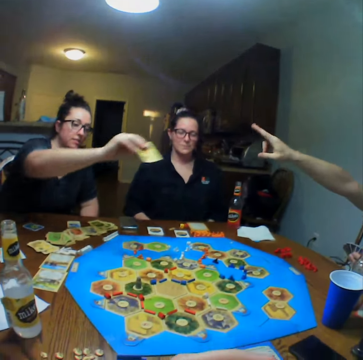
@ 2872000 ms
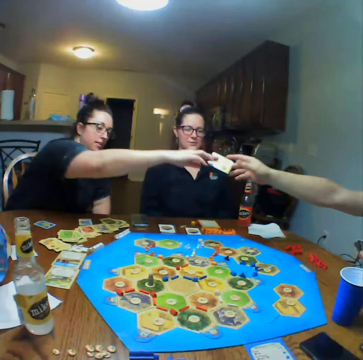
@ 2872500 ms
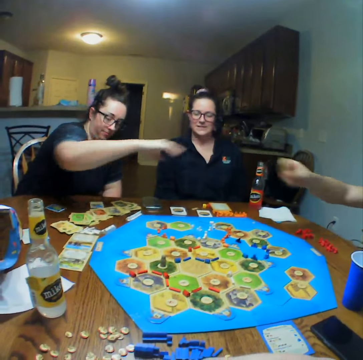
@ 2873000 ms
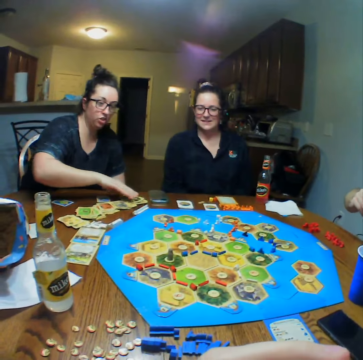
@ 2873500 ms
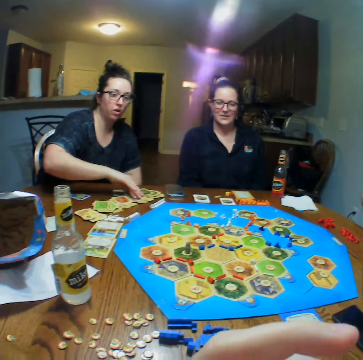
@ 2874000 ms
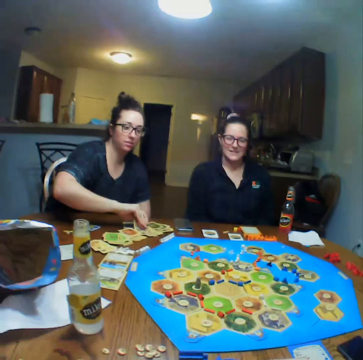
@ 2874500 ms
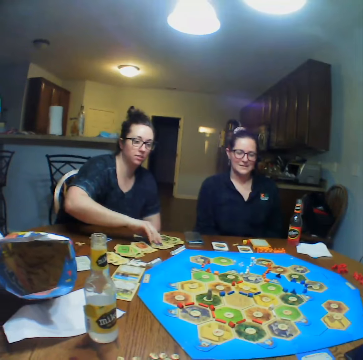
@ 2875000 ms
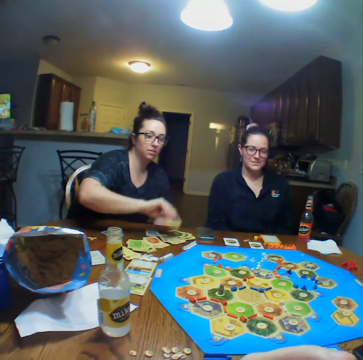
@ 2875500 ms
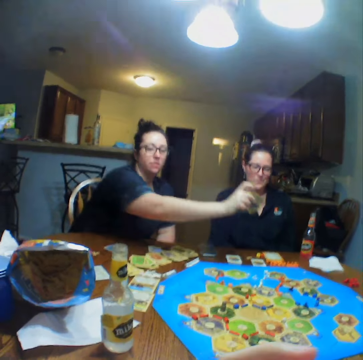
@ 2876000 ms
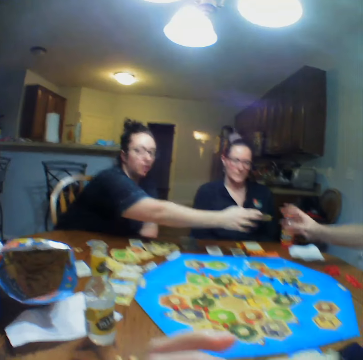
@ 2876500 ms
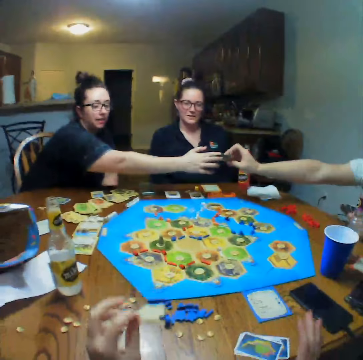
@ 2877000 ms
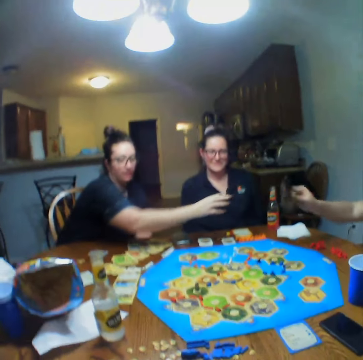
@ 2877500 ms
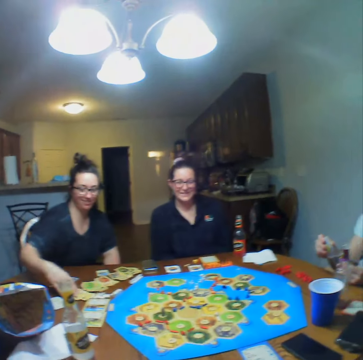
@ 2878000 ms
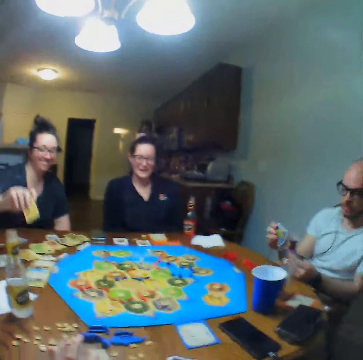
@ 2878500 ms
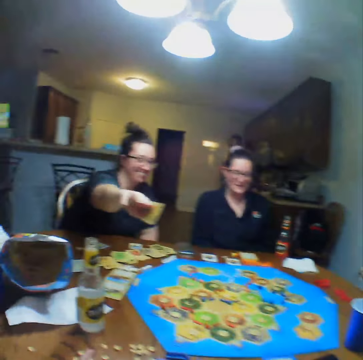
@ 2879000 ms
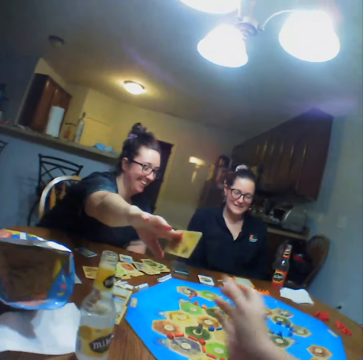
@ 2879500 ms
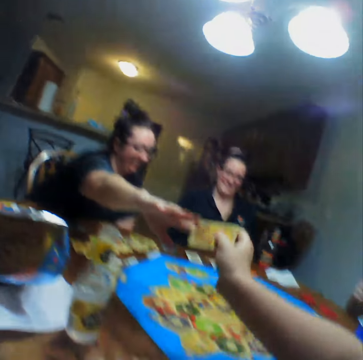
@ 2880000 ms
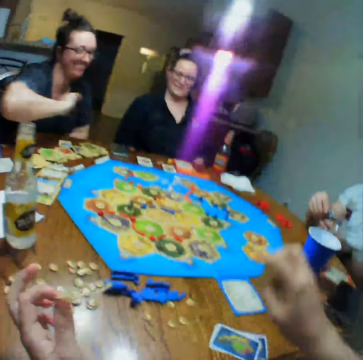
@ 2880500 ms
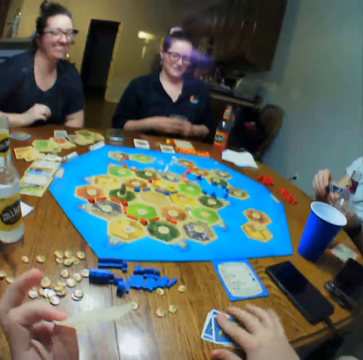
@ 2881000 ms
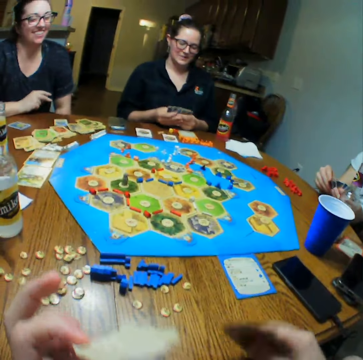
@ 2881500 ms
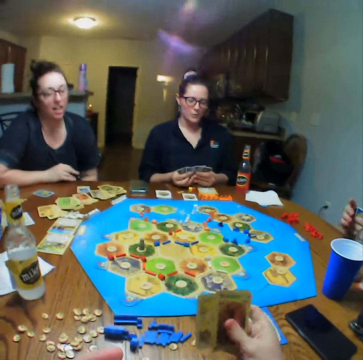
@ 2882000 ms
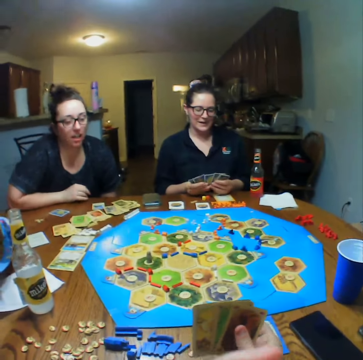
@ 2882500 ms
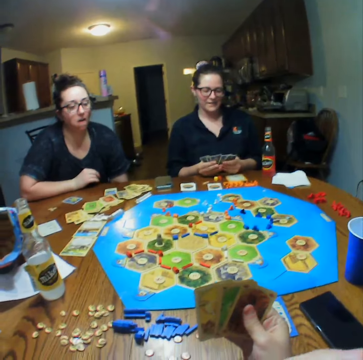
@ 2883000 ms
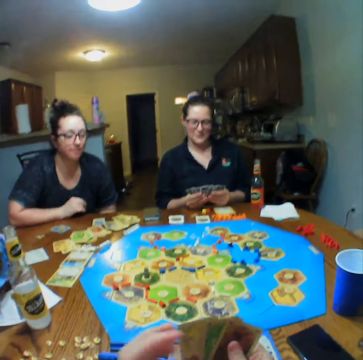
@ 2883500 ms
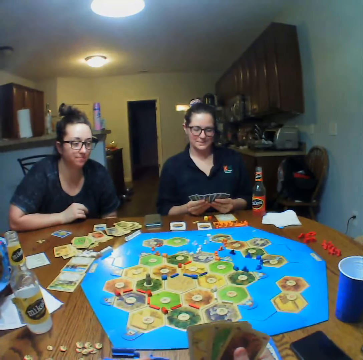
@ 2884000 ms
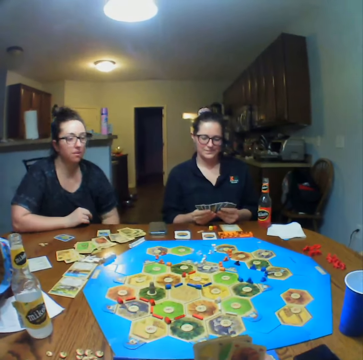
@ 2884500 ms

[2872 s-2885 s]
A woman hands a card to a man. The woman picks cards from the table. The woman hands a card to the man. The woman picks a card from the table. The woman gives the camera wearer a card. The camera wearer puts the card on the table. They eat crisps.

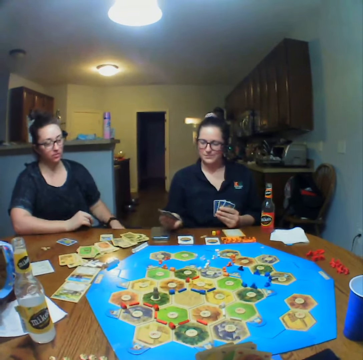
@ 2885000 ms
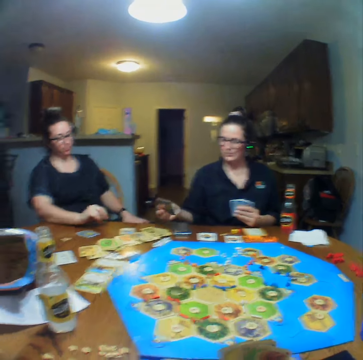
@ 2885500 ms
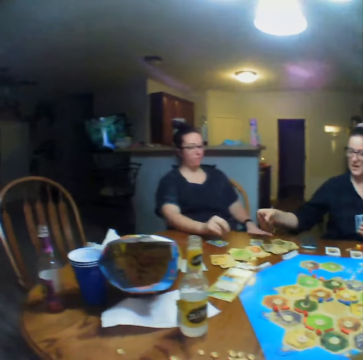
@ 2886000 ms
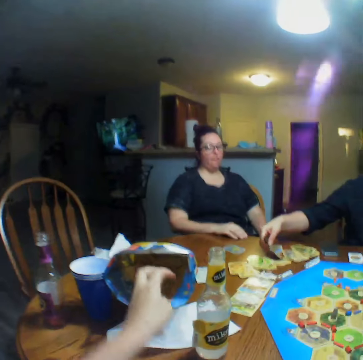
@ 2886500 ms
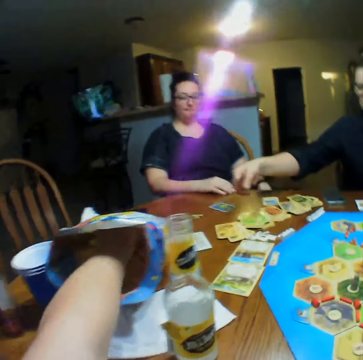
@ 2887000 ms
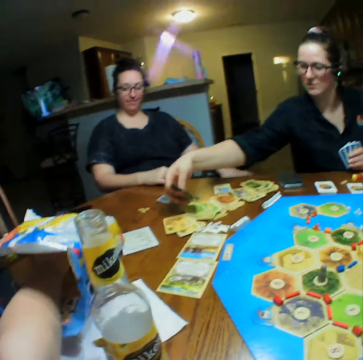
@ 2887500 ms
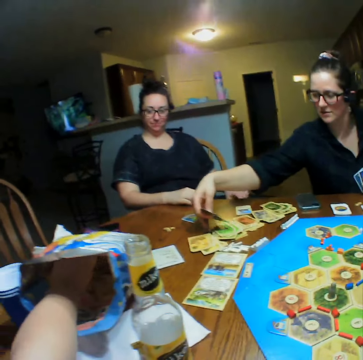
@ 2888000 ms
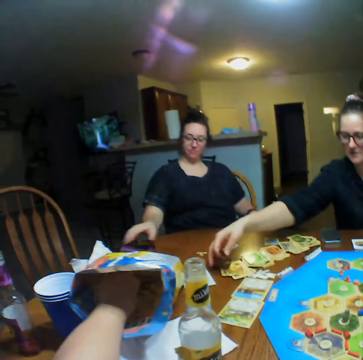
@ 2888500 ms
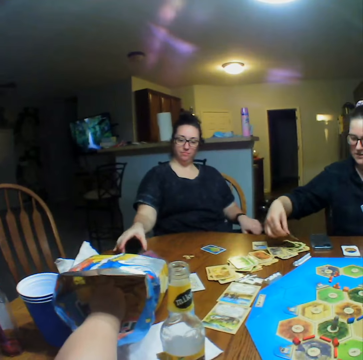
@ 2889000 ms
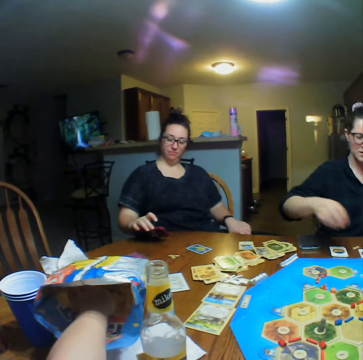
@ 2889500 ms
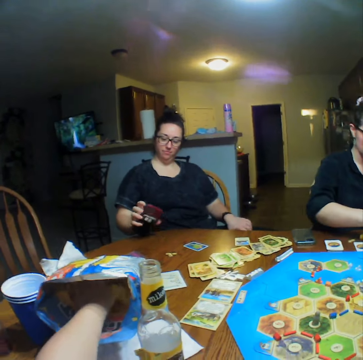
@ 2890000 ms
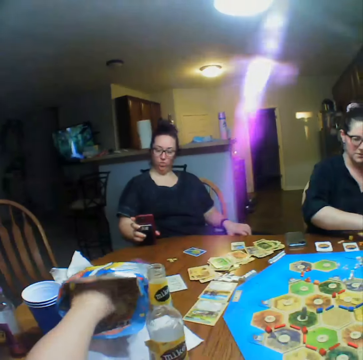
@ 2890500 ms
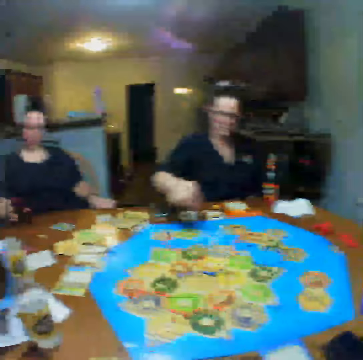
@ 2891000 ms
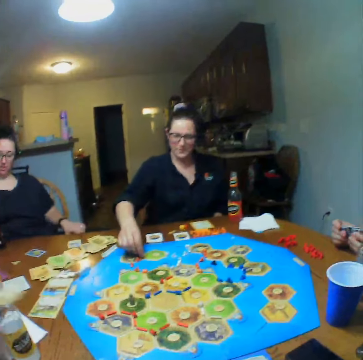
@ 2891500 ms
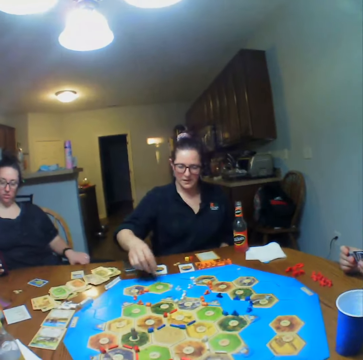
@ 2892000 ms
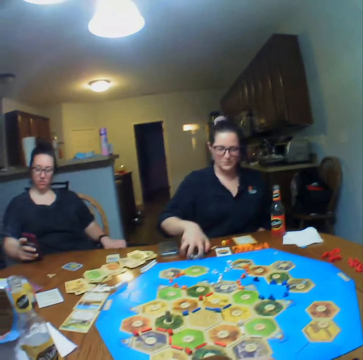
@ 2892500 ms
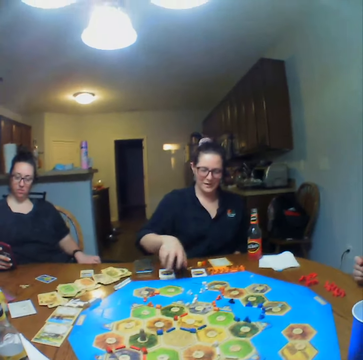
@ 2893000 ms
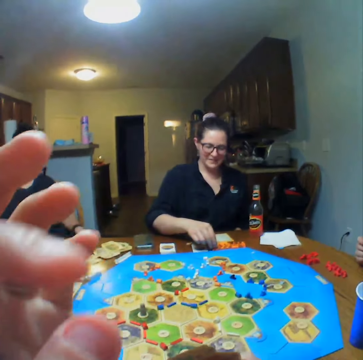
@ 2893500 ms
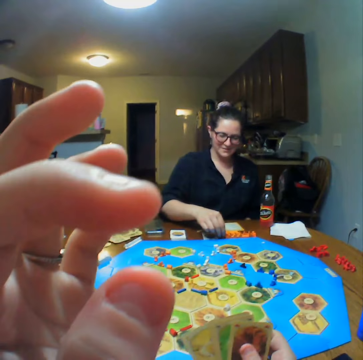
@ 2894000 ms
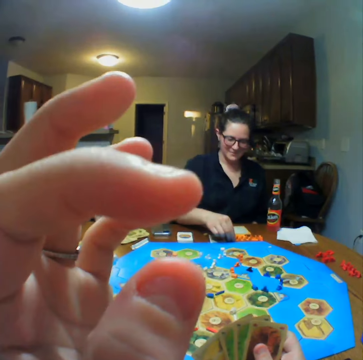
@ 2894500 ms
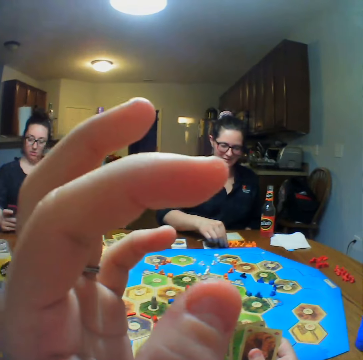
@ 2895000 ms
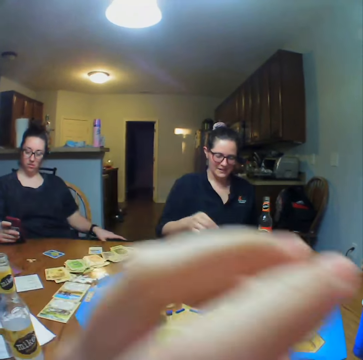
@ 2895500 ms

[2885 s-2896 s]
A woman places the cards on the table. The camera wearer takes the crisps from the packet. Another woman picks the phone from the table. The first woman arranges the pebbles on the board. The camera wearer eats the crisps. The other woman presses the phone and looks at the phone.

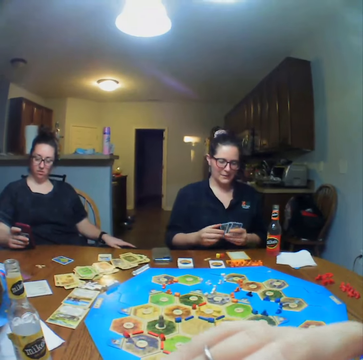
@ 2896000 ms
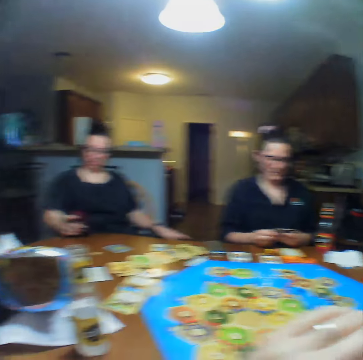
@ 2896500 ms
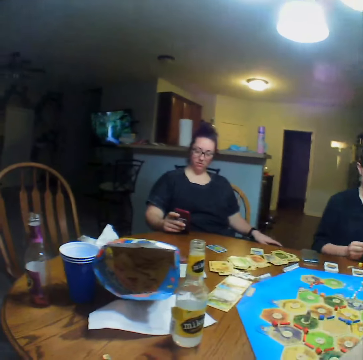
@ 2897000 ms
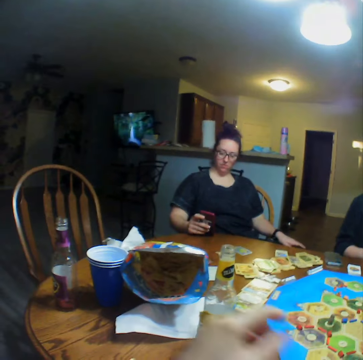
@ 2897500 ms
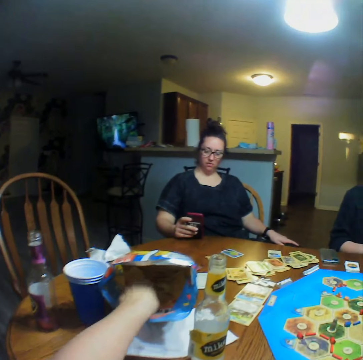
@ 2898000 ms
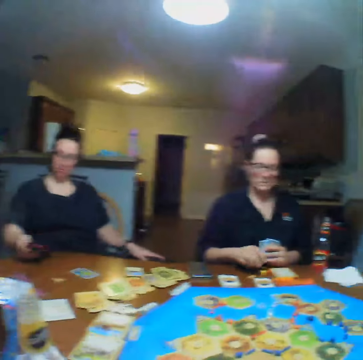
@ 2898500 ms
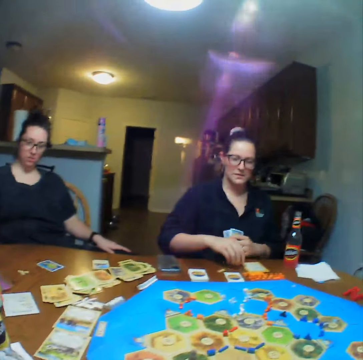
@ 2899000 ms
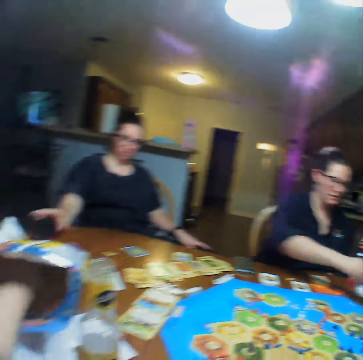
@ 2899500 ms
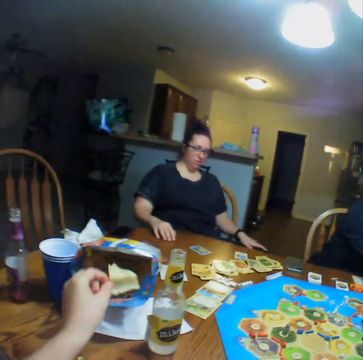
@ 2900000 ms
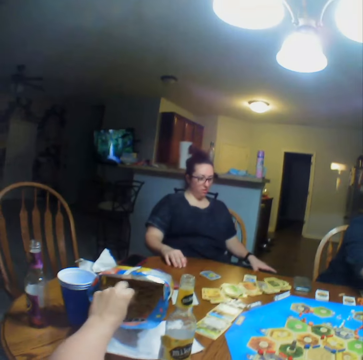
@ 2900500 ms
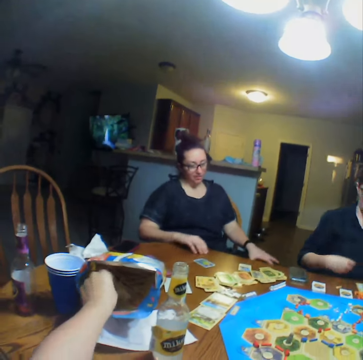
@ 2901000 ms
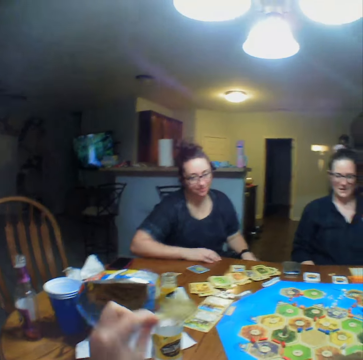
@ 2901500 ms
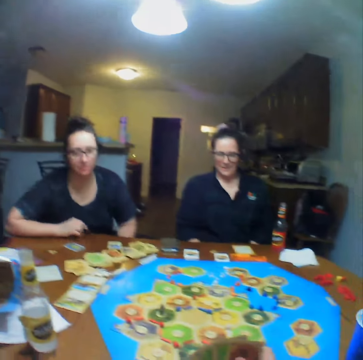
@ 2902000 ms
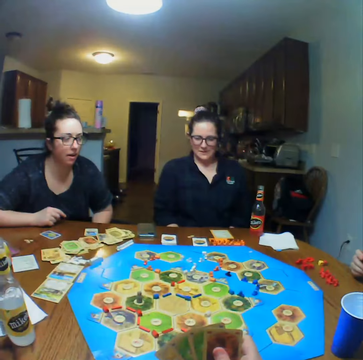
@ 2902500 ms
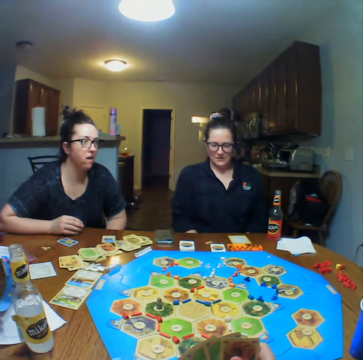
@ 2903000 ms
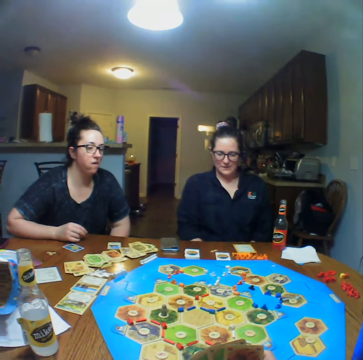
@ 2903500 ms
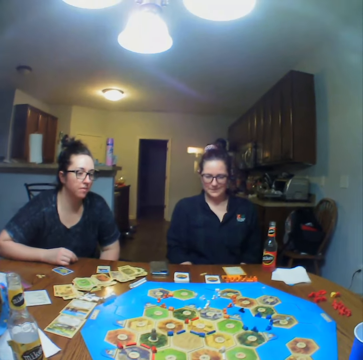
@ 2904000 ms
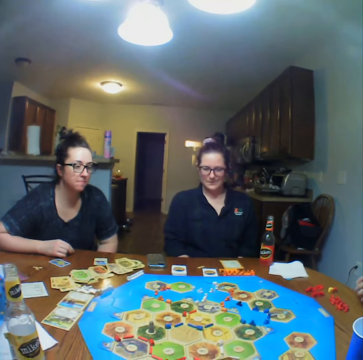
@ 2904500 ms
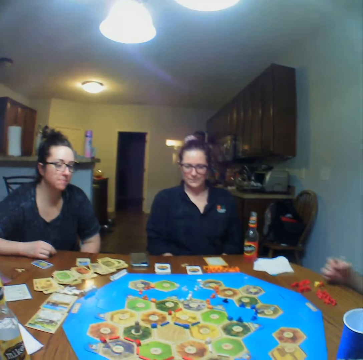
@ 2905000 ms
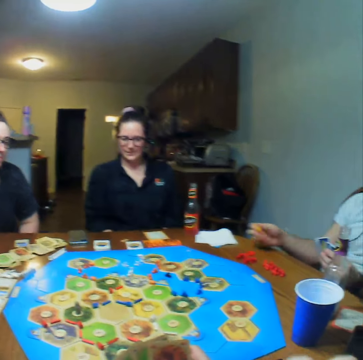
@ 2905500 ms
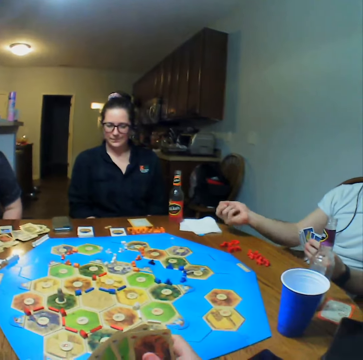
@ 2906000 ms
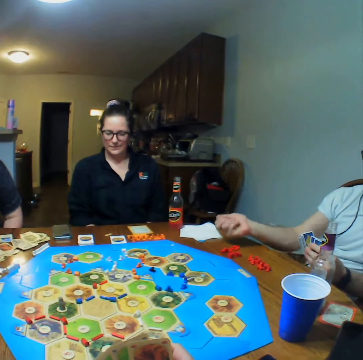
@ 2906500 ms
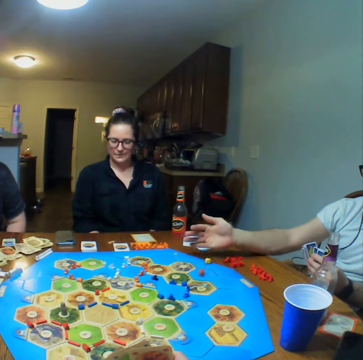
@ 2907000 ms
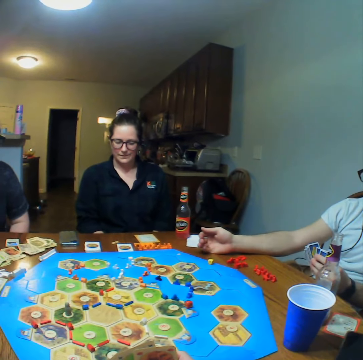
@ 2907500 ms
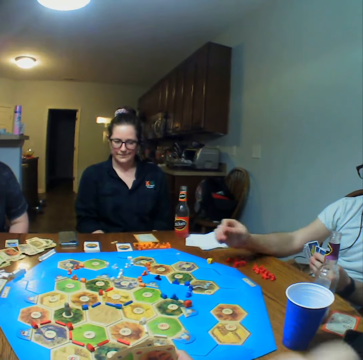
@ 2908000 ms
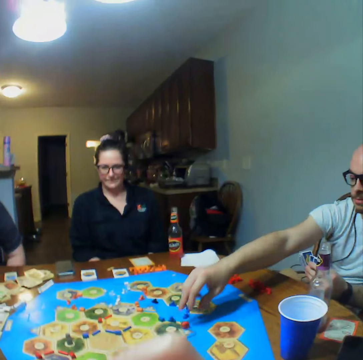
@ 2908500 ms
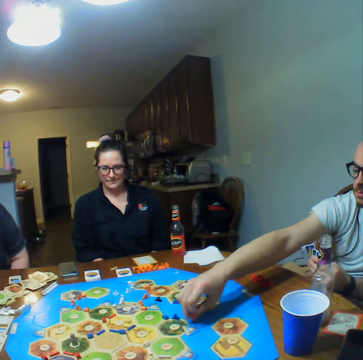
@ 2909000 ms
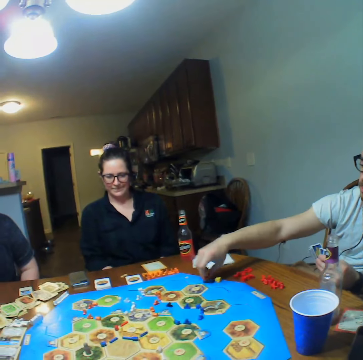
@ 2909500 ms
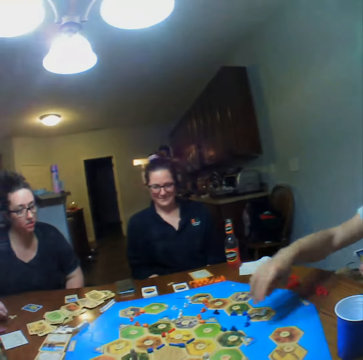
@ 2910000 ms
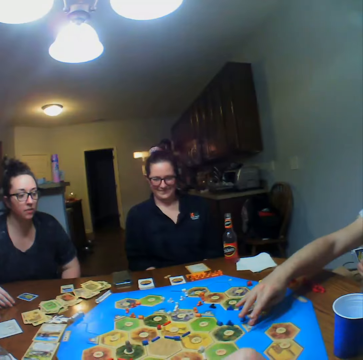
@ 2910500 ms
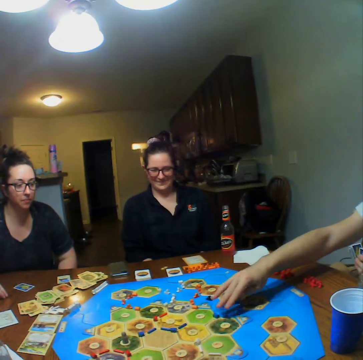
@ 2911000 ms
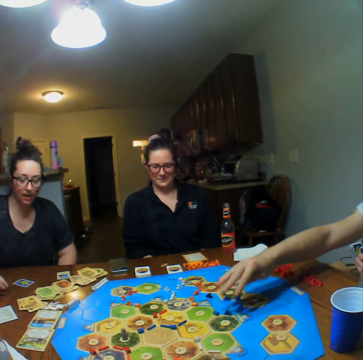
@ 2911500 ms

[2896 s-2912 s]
The camera wearer takes the crisps from the packet. A woman places the phone on the table. The camera wearer picks the crisps and eats the crisps. A man picks the dice from the table, shakes the dice in his hand and throws the dice on the table. The man picks the dice, moves the pebbles on the board and puts the dice on the table.
